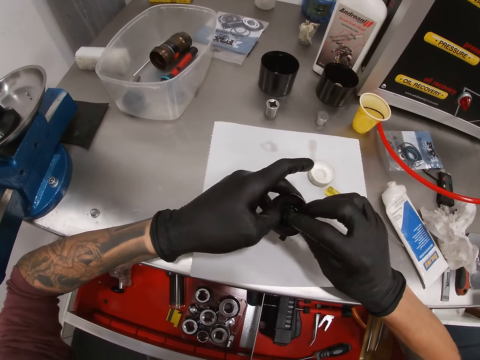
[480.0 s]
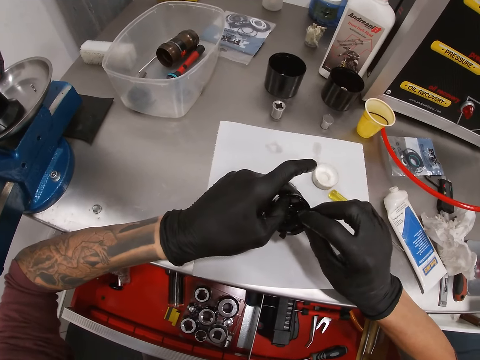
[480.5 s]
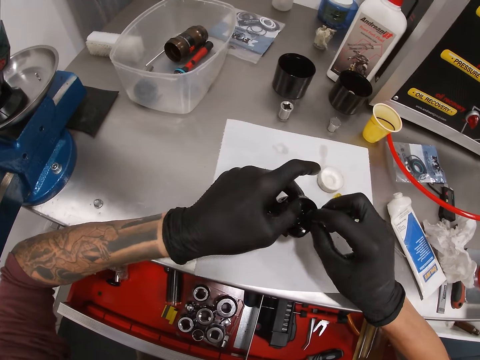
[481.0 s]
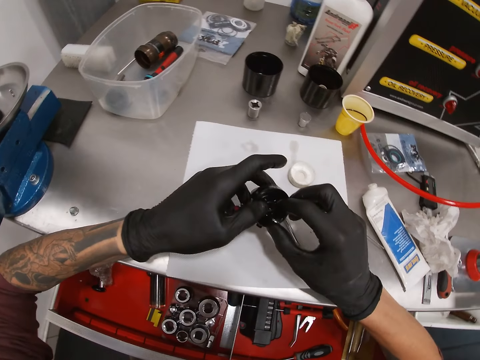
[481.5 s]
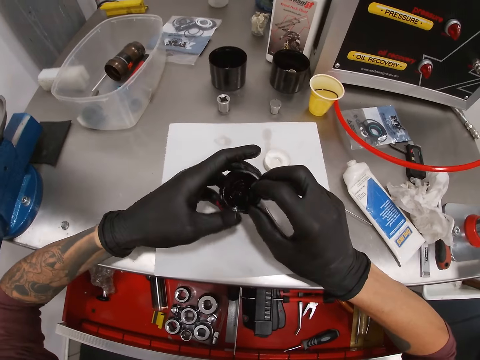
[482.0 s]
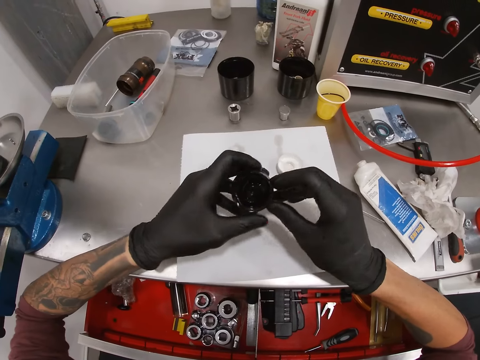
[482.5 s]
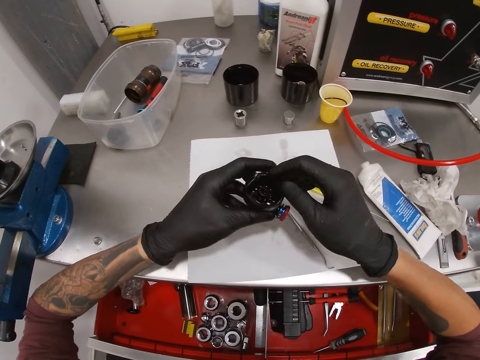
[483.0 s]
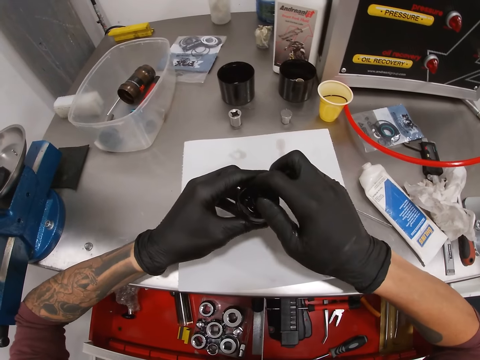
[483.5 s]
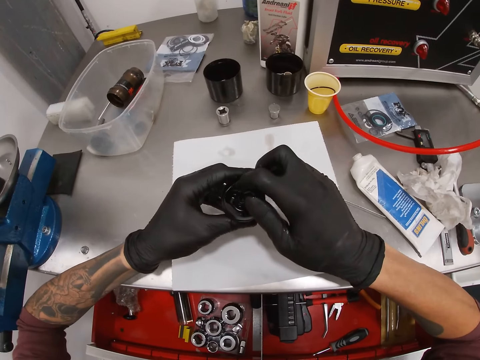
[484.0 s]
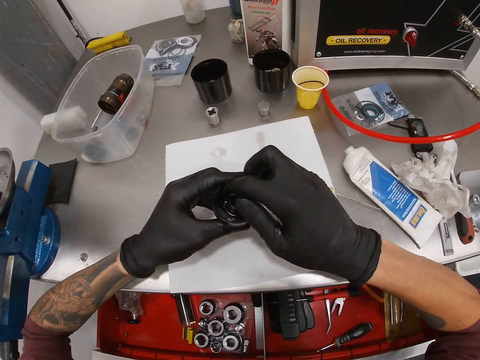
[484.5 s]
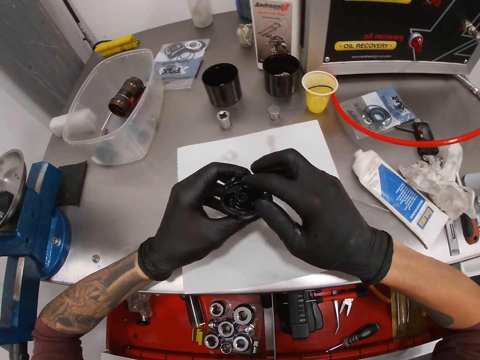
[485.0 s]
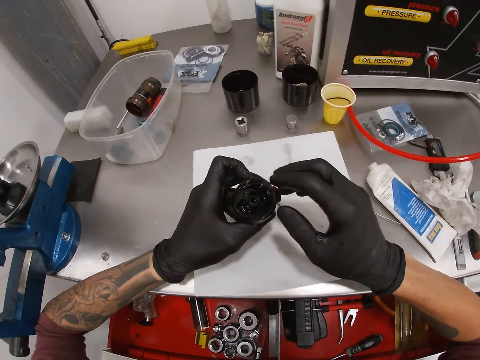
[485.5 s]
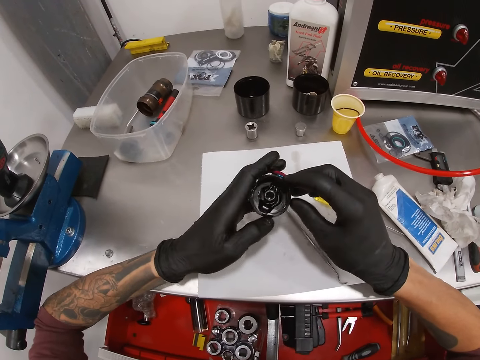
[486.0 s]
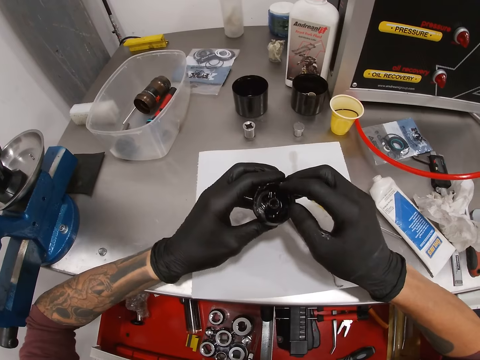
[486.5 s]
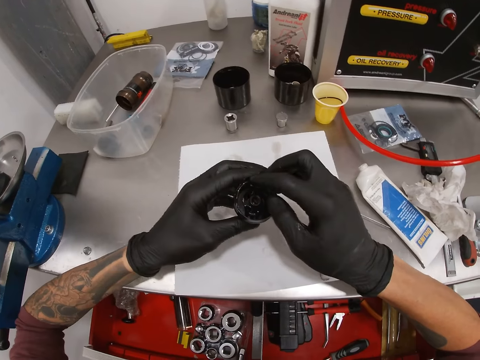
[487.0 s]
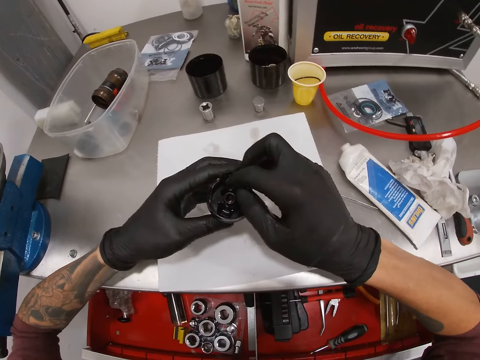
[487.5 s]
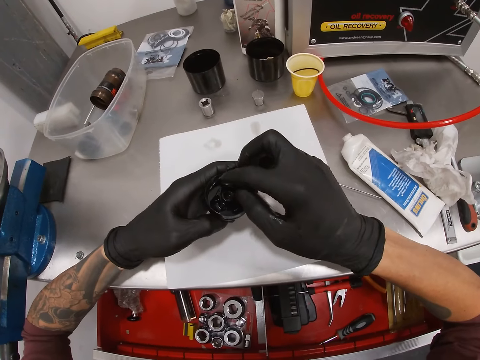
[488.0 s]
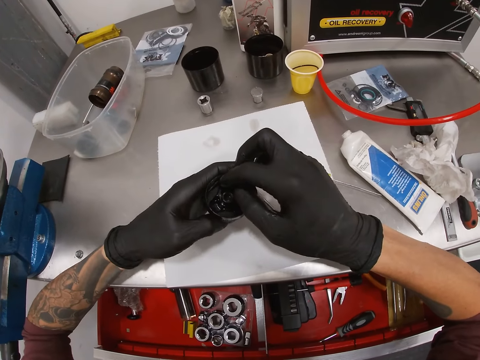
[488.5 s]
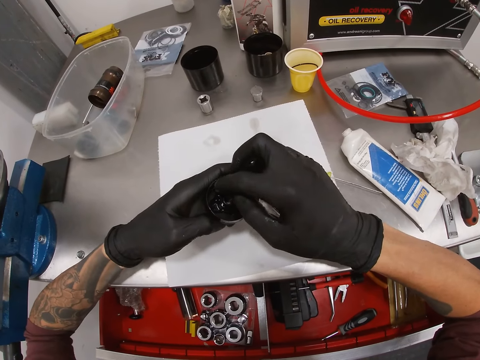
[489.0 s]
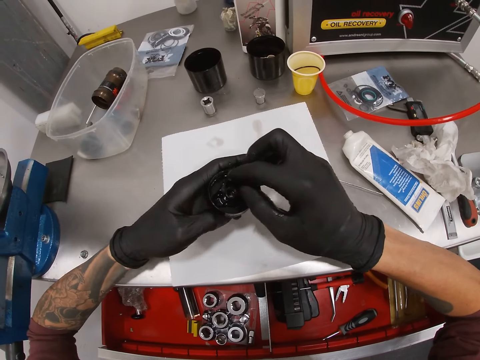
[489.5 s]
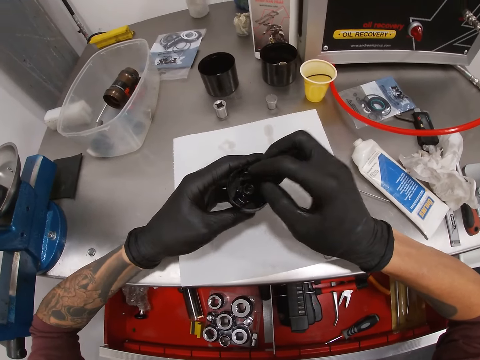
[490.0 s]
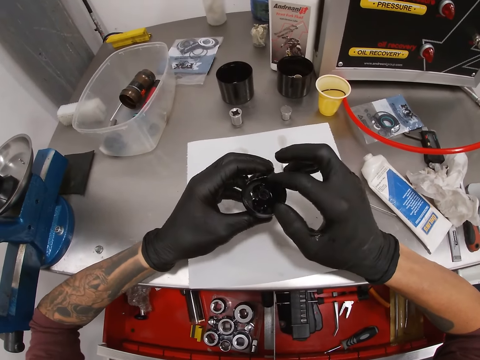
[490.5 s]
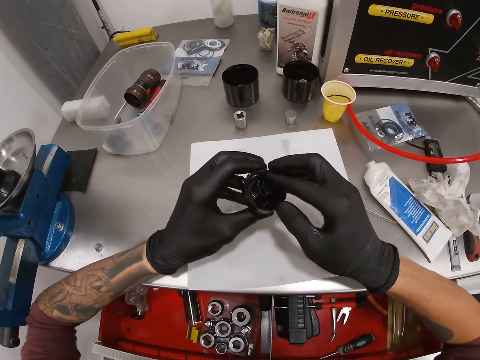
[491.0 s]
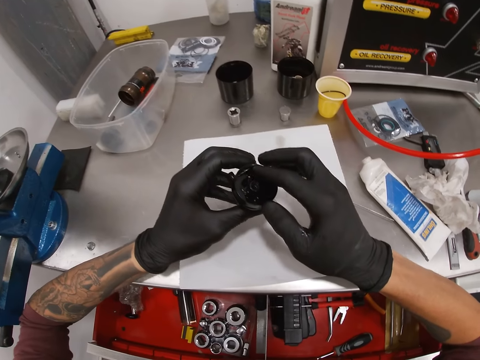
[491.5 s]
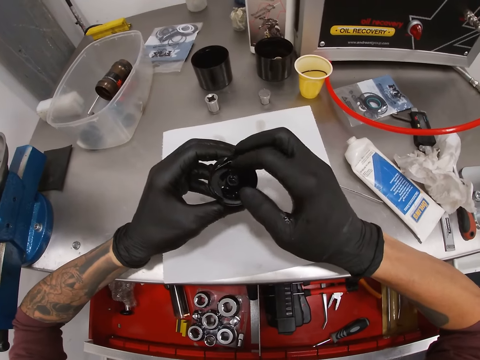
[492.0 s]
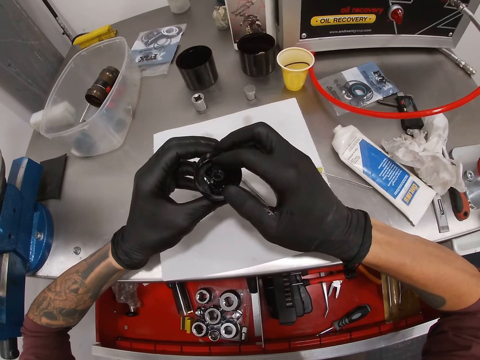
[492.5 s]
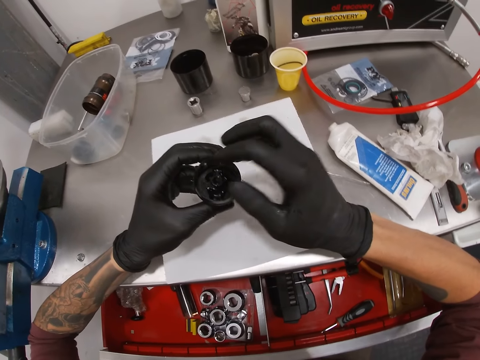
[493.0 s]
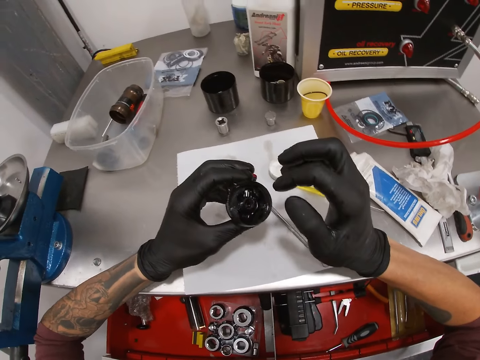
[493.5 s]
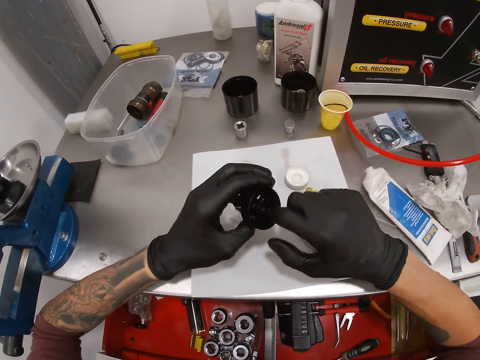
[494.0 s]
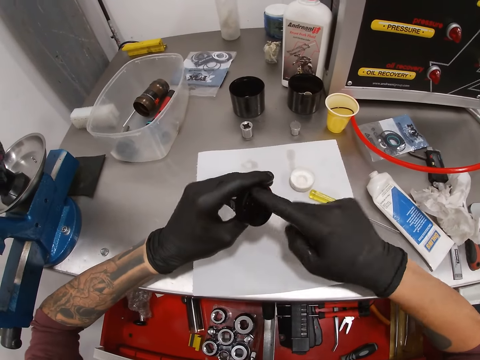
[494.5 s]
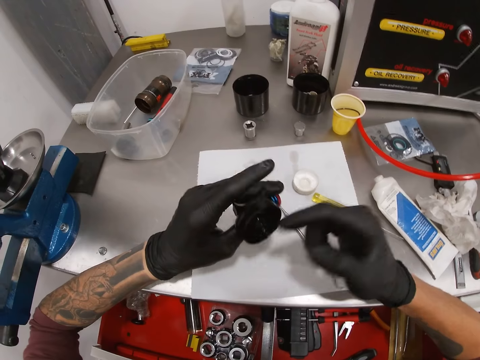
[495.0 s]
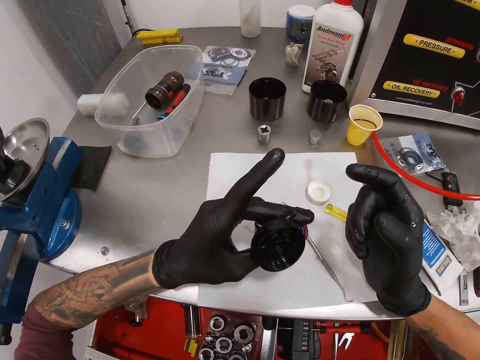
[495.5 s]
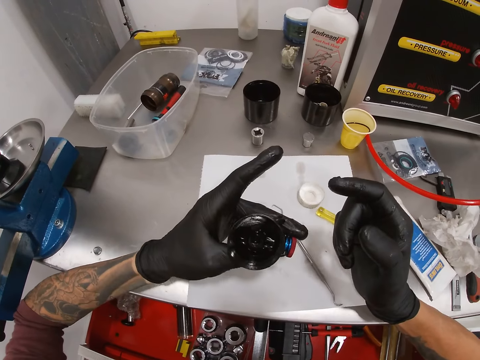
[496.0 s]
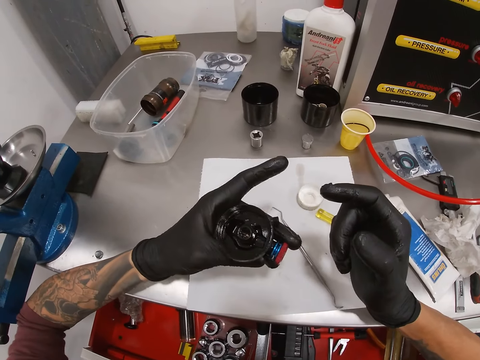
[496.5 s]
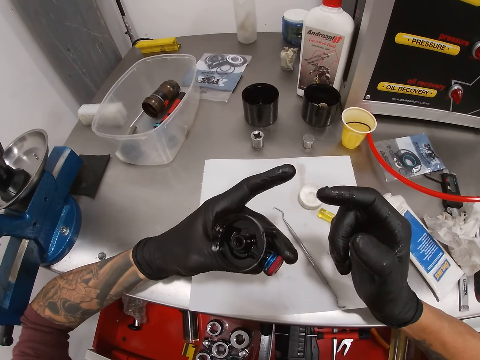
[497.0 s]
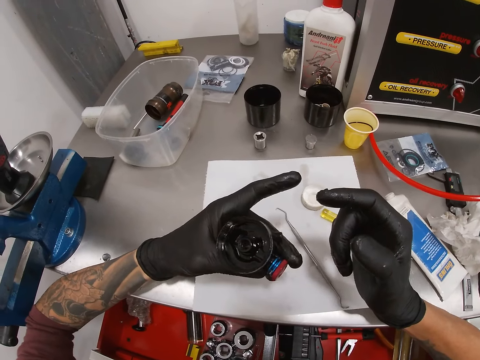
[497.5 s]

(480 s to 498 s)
The camera wearer rubs a finger inside the part of the motorcycle or headlight. He removes his right hand from the headlight. He puts his right hand inside the headlight. He removes his right hand from the headlight. He looks at the part of the motorcycle.

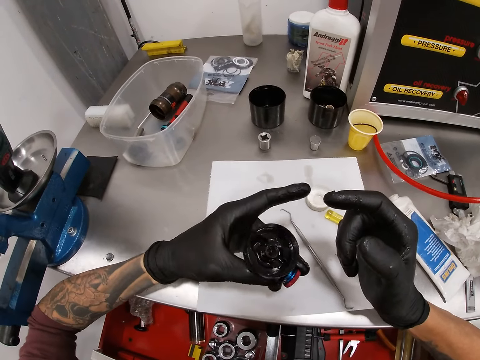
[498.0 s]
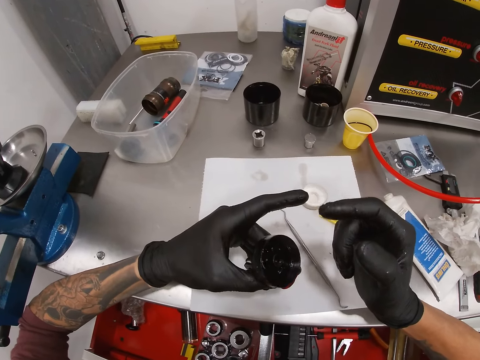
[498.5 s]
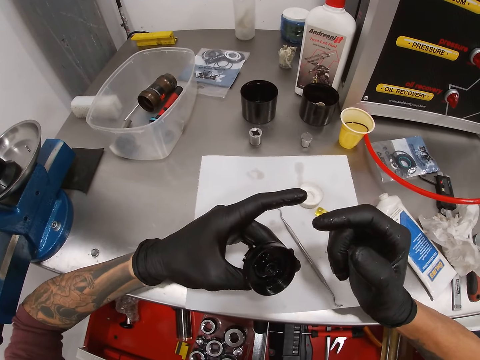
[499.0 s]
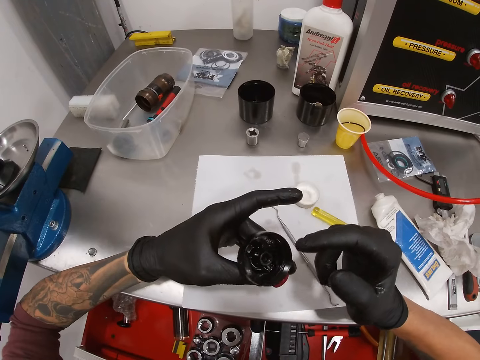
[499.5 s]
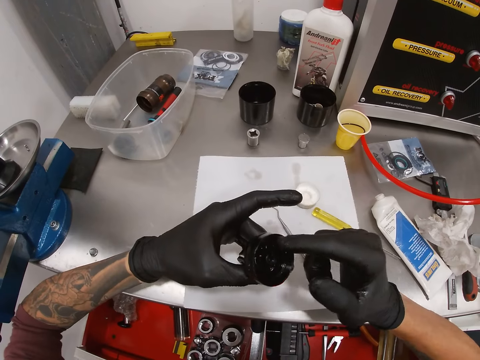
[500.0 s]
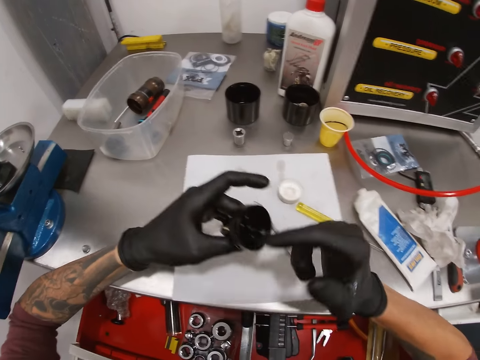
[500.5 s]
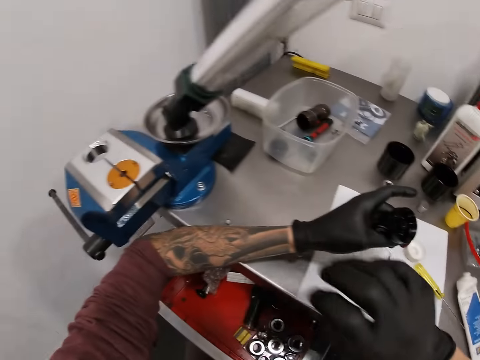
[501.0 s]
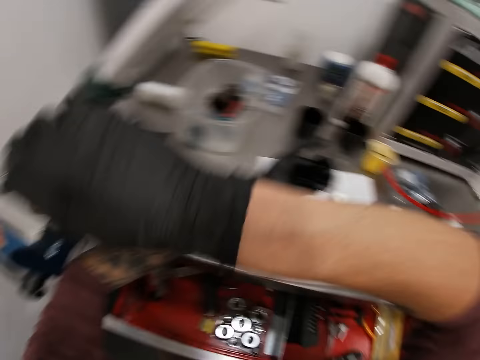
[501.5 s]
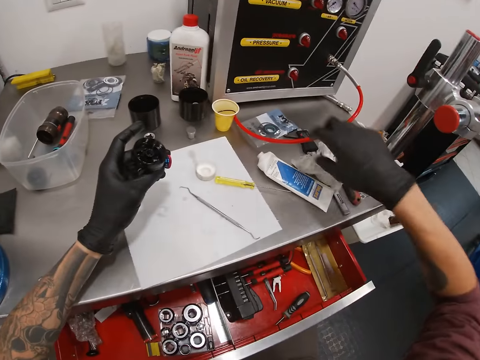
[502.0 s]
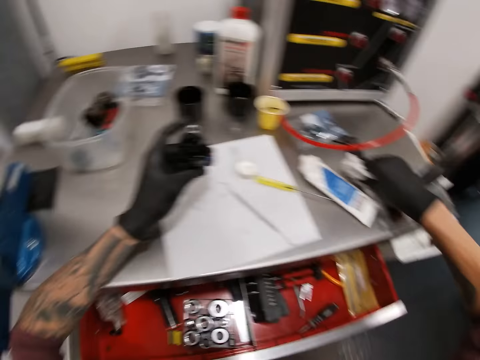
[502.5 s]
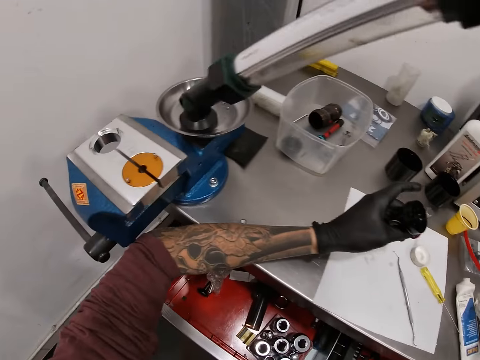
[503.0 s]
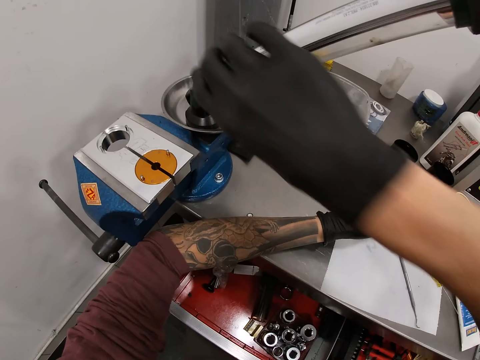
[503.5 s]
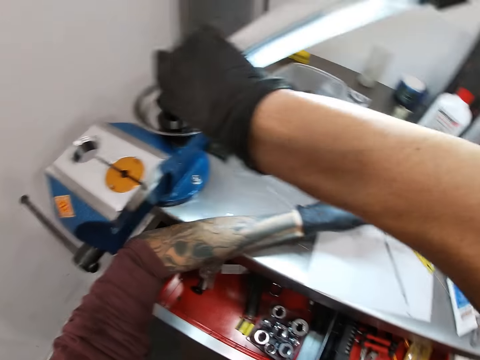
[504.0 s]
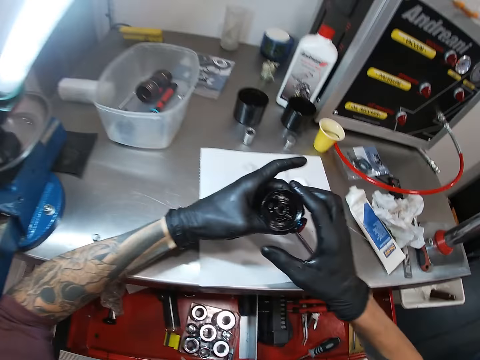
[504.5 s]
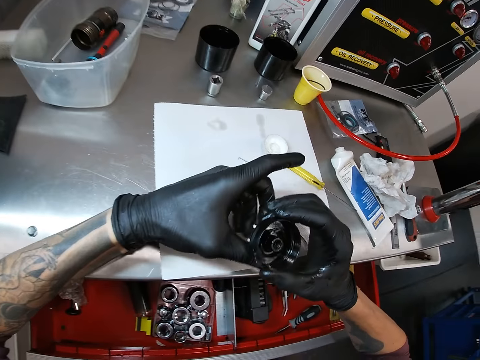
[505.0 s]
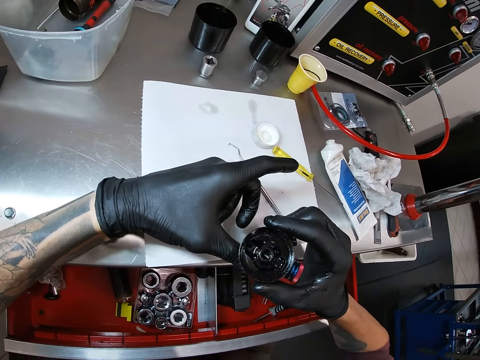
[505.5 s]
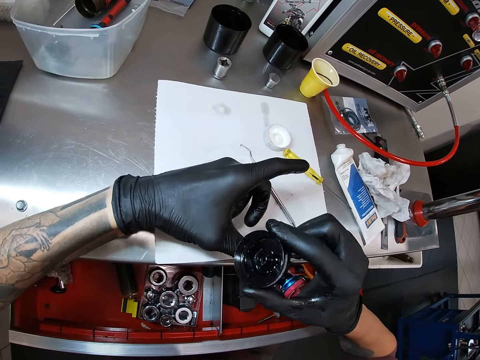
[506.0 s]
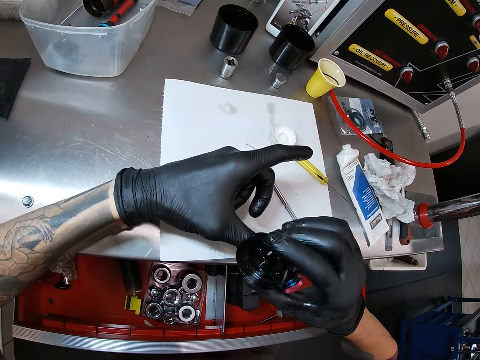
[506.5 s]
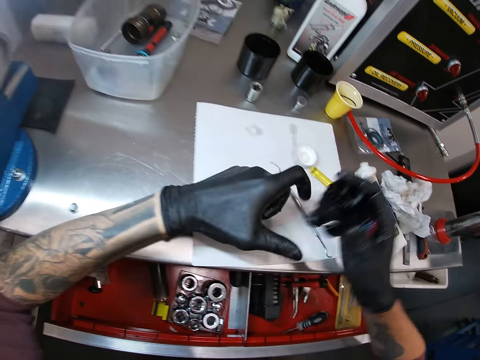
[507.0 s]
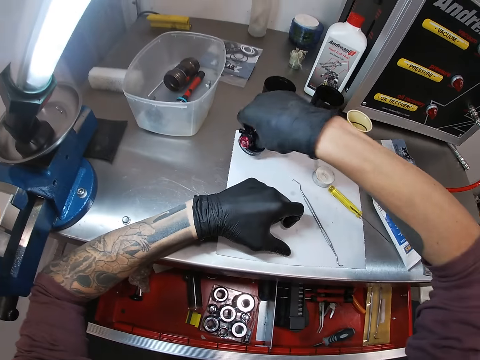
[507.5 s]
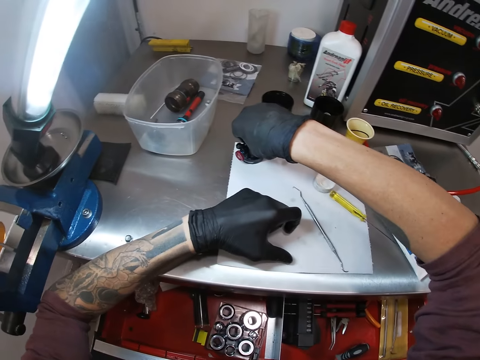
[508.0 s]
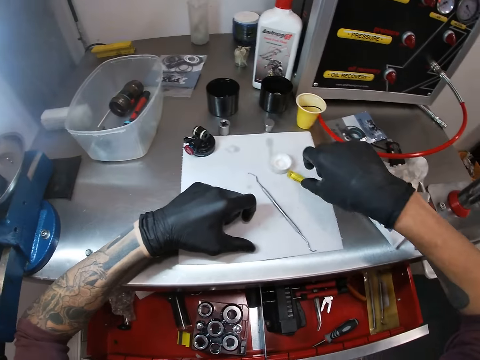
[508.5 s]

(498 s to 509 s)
The camera wearer touches the headlight with his right hand. He rubs a finger inside the headlight or part of the motorcycle. He looks around. He cleans his right hand with the tissue paper on the table. He switches on the lamp on the pan with his right hand. He looks at the part of the motorcycle. He holds the headlight with his right hand. He drops the headlight on the table with his right hand.
